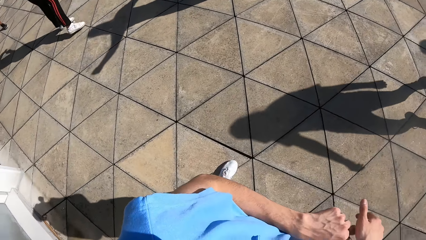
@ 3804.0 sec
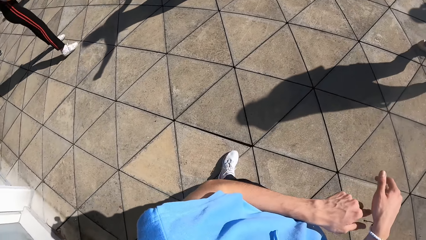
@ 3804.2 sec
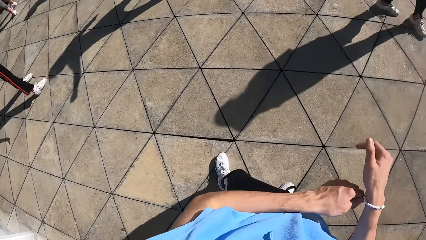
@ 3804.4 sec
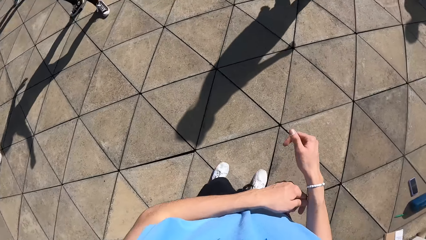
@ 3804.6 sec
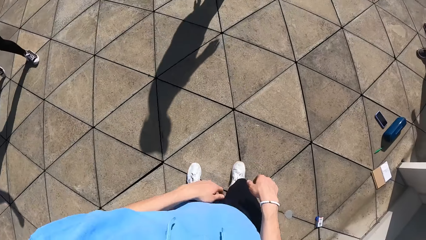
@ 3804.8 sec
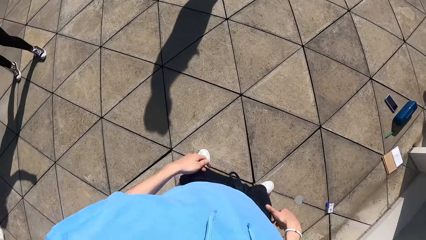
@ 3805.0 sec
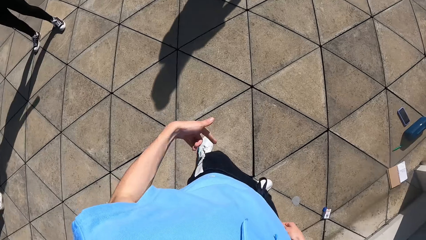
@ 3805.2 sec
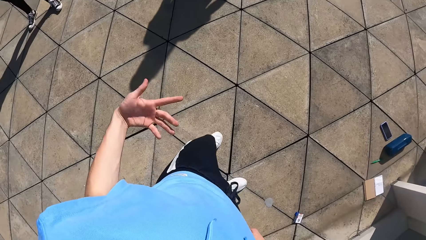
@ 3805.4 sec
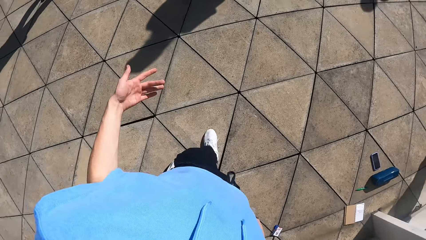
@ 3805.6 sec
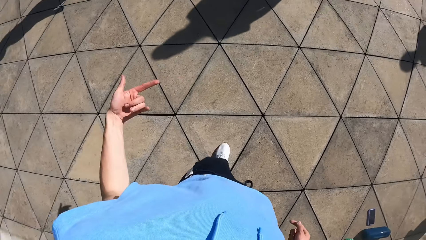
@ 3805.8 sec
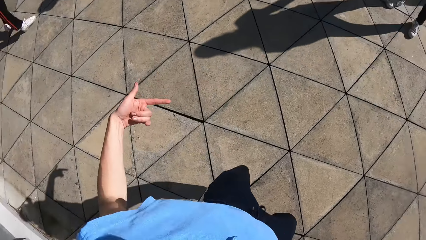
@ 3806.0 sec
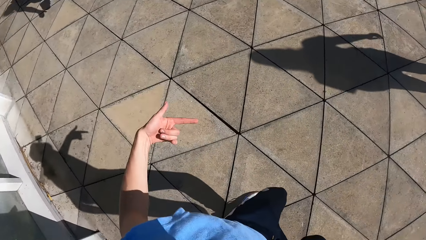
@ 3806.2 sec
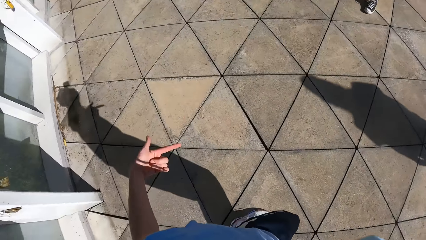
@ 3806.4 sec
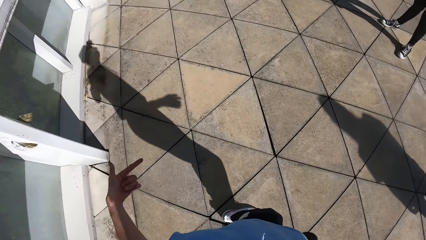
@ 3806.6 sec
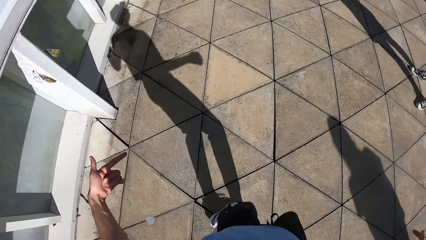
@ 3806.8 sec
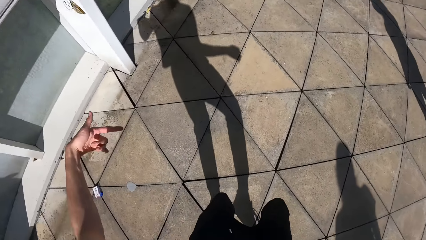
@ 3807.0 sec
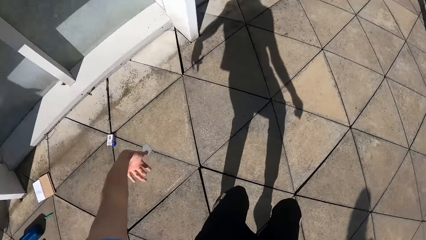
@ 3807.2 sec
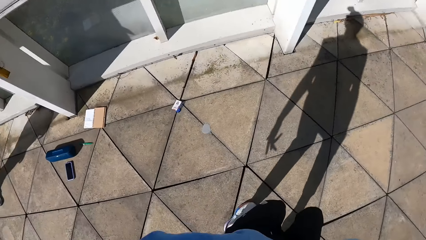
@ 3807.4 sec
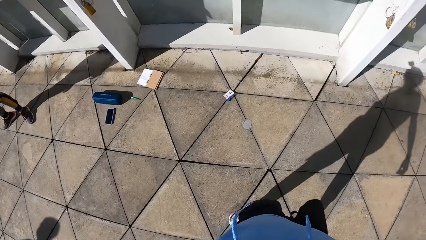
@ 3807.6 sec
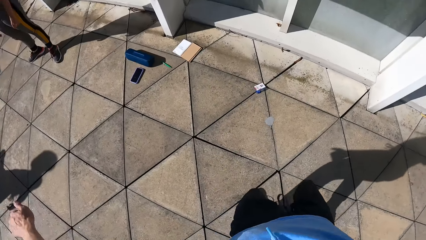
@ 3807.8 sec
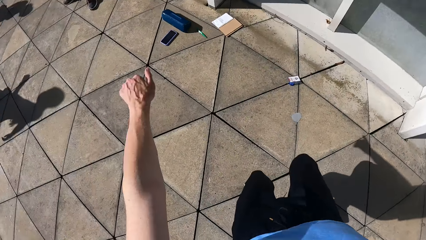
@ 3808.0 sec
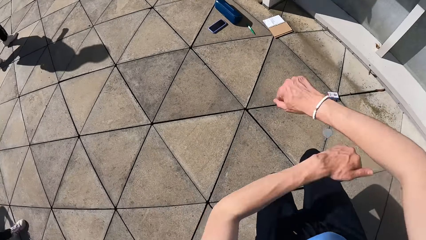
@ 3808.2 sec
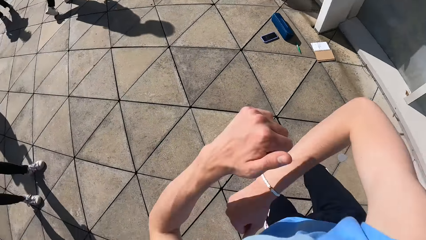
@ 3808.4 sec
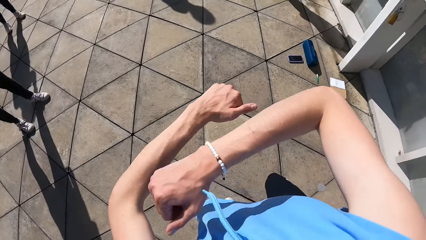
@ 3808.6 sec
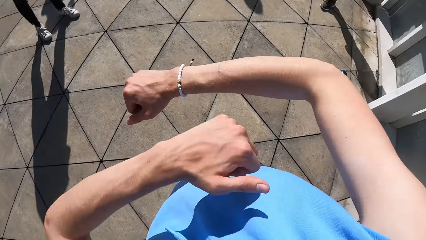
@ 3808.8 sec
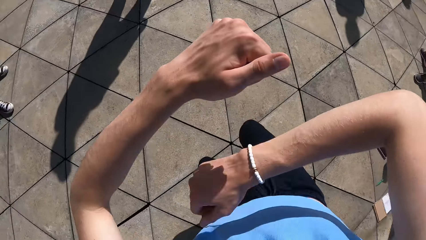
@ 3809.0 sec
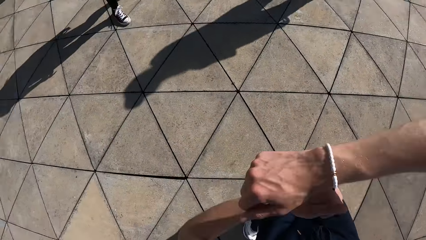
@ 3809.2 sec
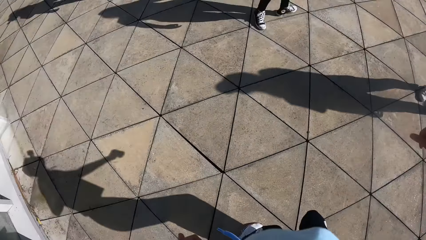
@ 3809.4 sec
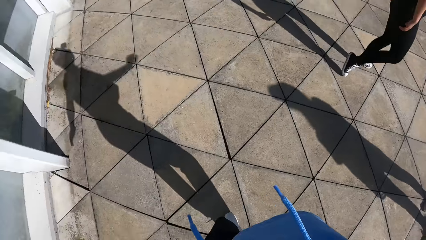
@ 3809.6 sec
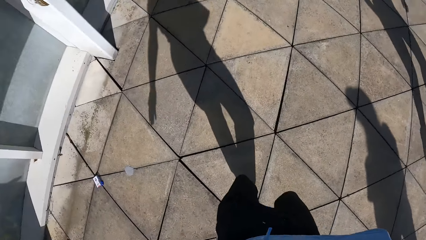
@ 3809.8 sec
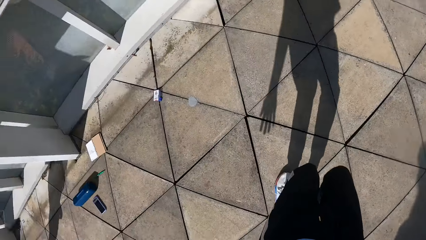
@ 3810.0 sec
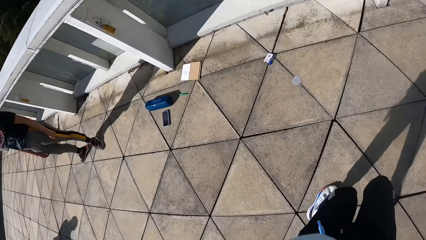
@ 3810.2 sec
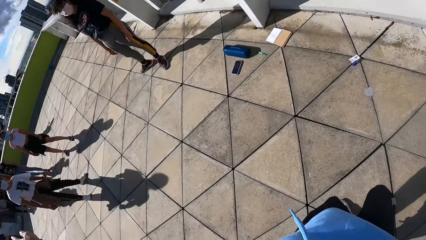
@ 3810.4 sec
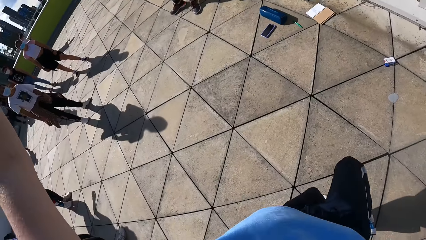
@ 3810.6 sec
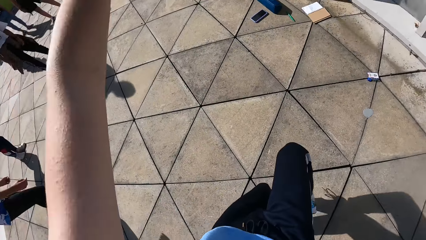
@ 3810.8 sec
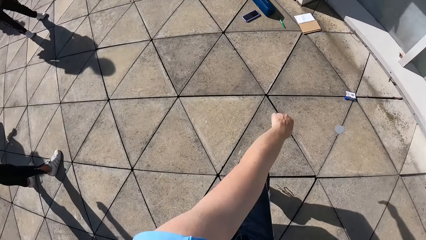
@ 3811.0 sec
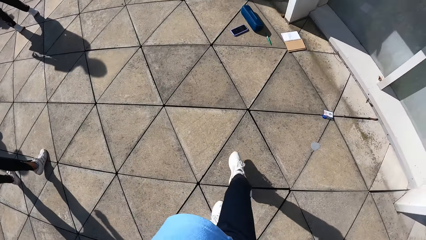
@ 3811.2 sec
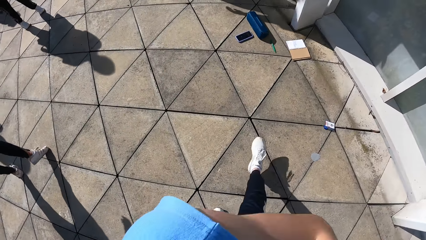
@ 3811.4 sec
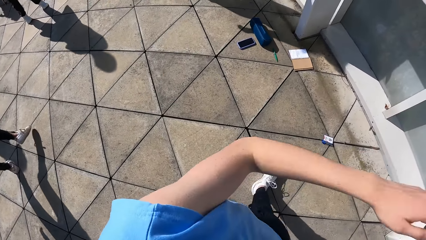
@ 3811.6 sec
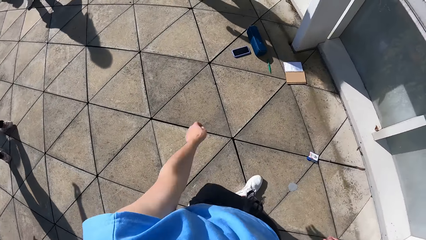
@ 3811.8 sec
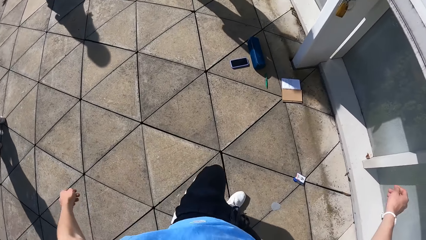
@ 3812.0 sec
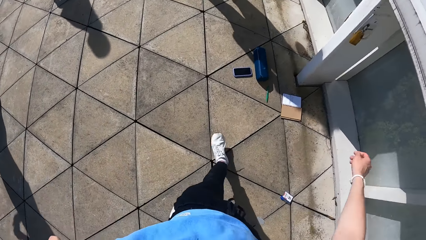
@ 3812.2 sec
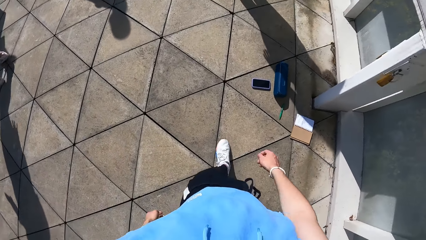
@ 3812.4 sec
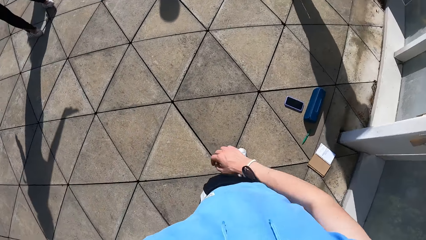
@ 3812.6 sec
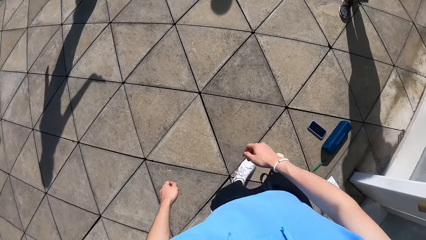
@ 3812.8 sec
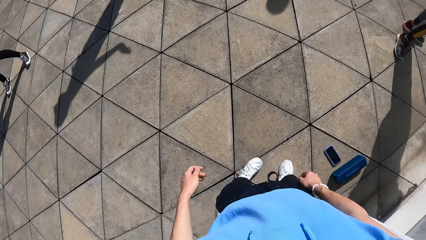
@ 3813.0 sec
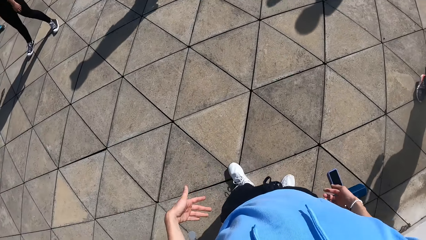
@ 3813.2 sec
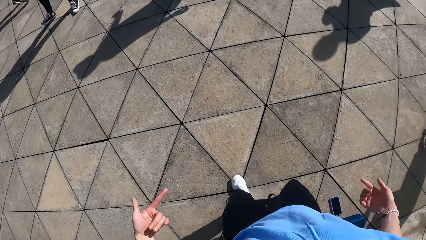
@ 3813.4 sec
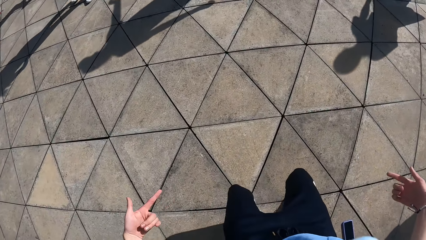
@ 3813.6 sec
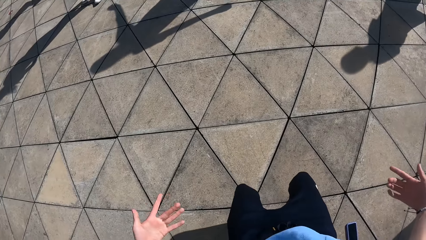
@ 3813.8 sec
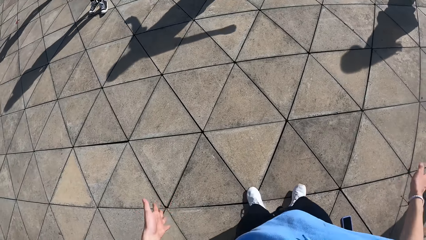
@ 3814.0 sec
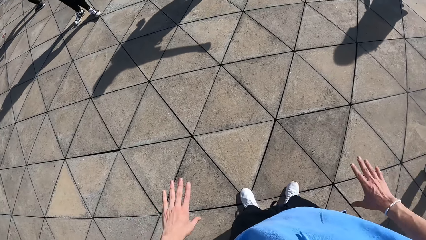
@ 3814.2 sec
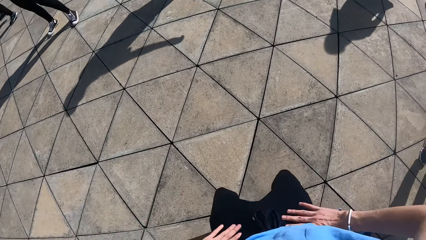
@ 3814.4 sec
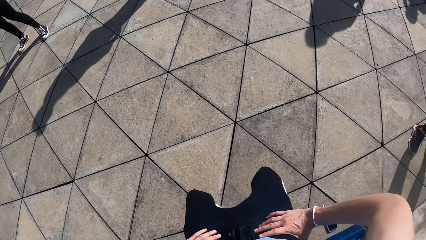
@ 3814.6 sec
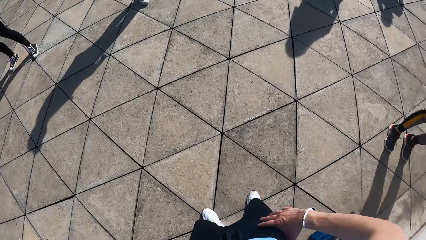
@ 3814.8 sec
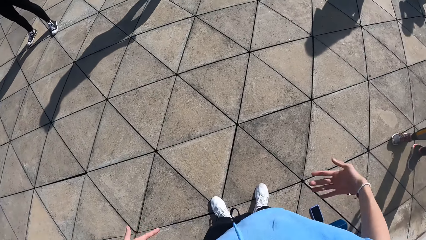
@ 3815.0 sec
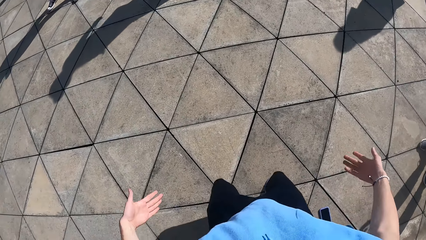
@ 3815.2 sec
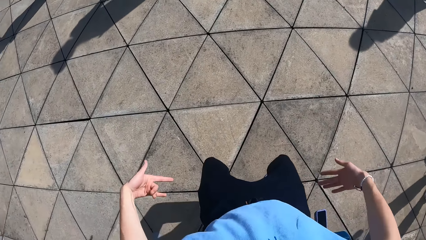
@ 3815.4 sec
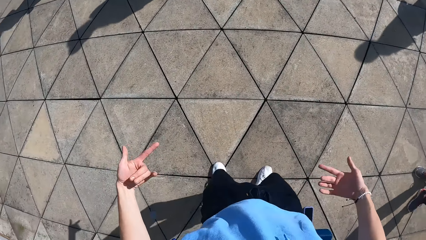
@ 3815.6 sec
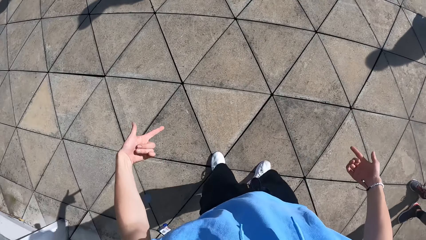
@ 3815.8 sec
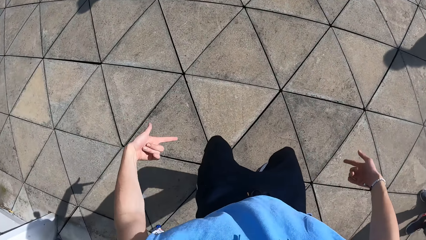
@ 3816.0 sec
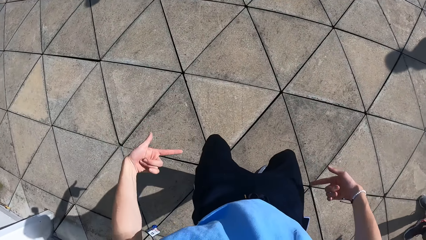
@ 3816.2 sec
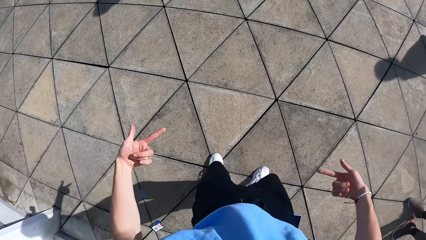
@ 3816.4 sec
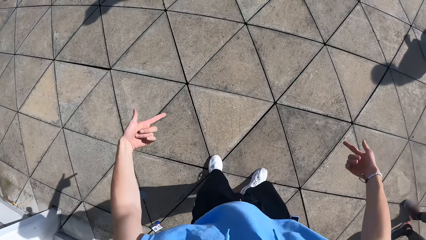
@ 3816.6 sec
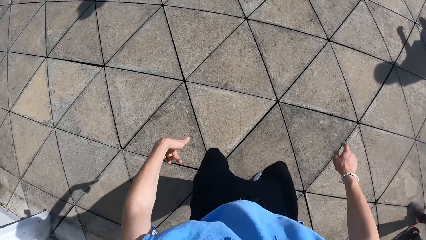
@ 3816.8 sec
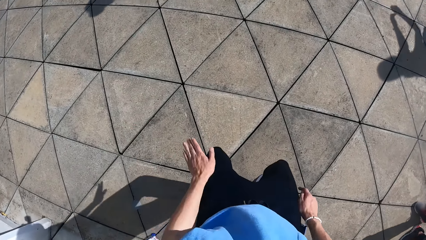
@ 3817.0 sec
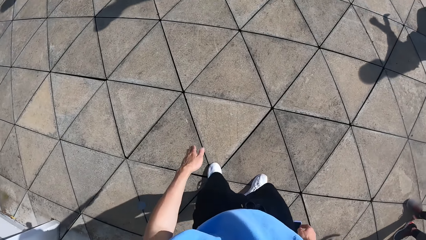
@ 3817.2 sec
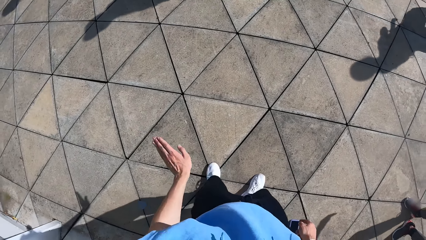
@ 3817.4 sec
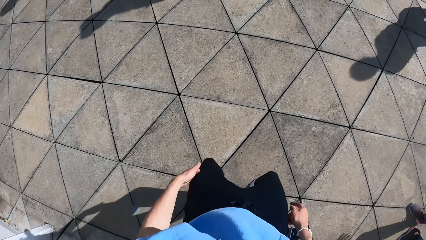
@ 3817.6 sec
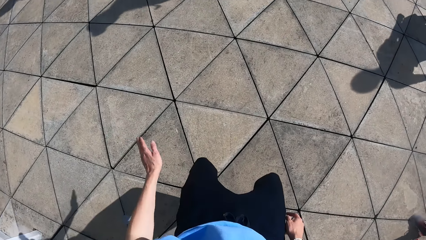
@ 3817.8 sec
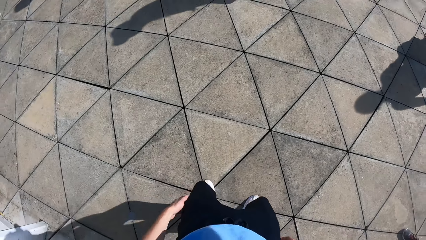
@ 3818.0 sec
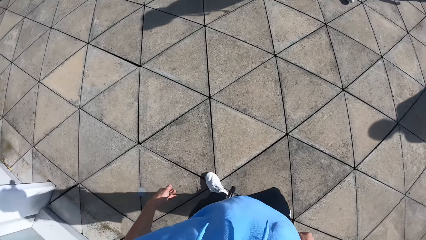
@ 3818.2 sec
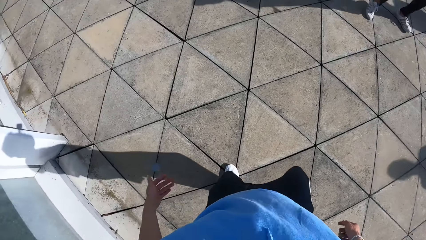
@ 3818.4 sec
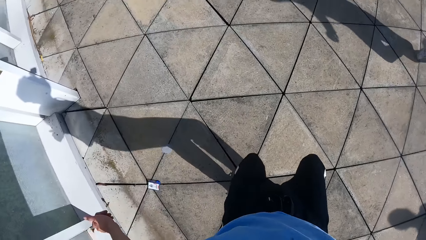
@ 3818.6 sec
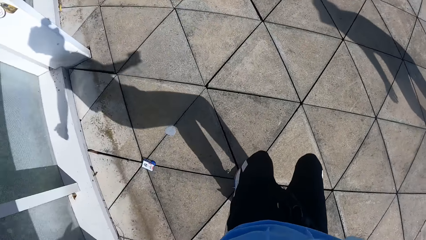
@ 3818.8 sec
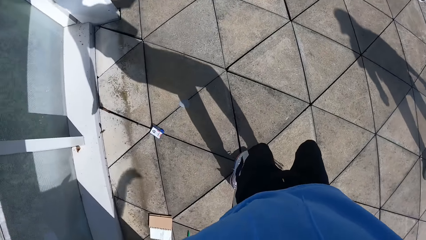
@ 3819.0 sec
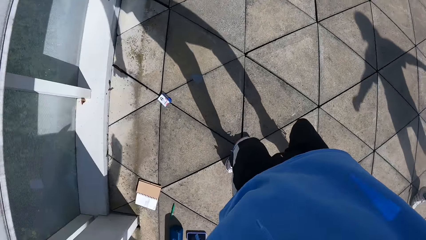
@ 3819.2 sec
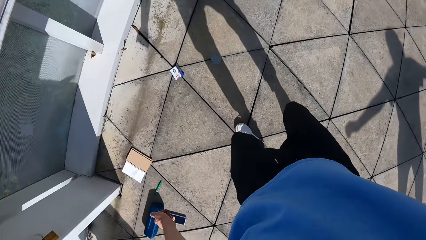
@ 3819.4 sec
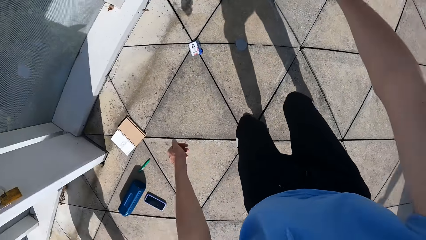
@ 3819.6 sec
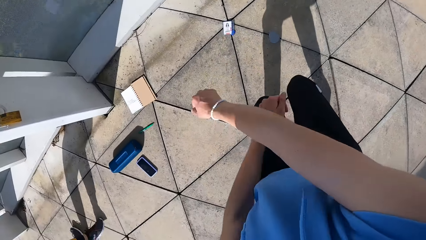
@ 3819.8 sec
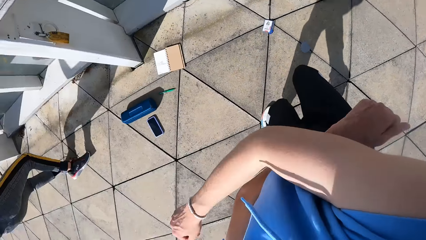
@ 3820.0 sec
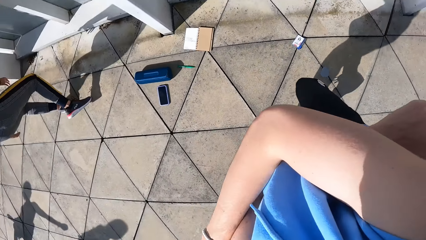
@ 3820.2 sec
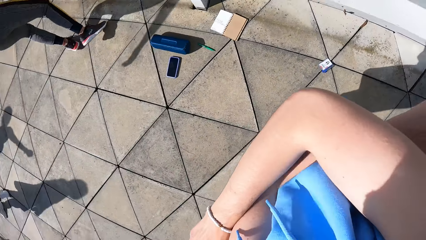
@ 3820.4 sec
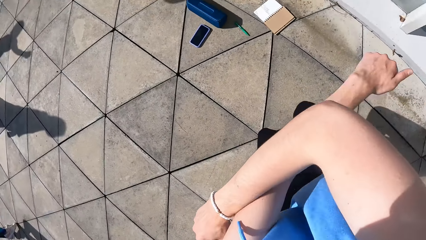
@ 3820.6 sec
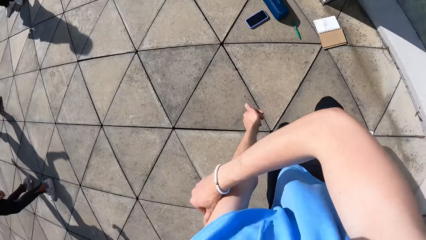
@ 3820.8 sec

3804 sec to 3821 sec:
The camera wearer dances with the group of people. They teach some dance moves.
